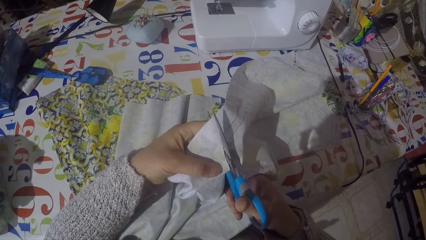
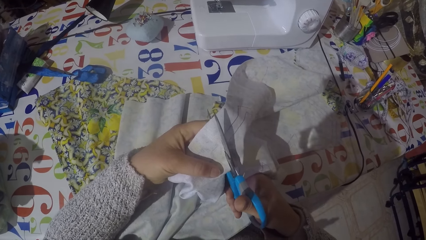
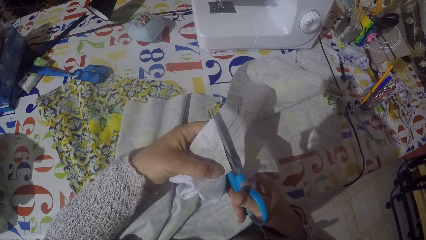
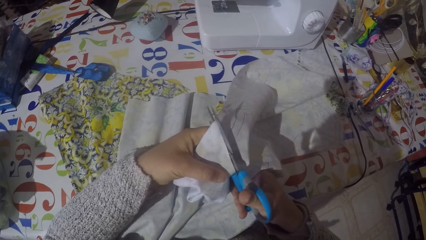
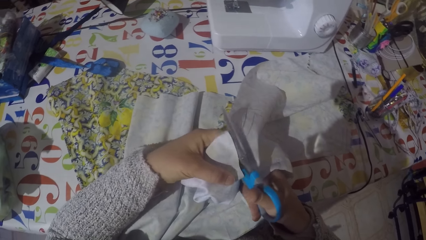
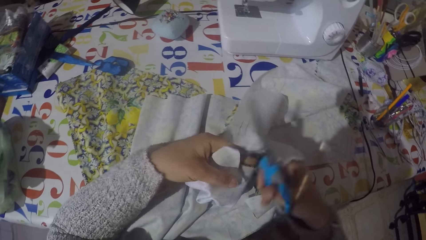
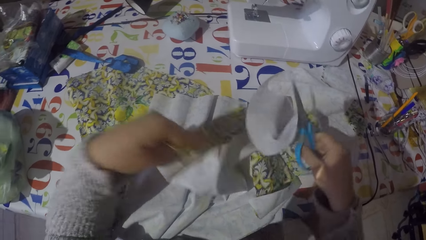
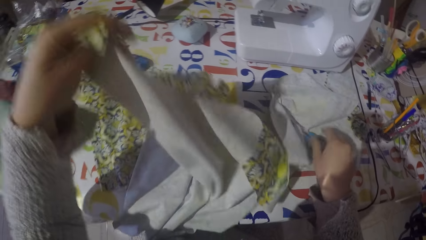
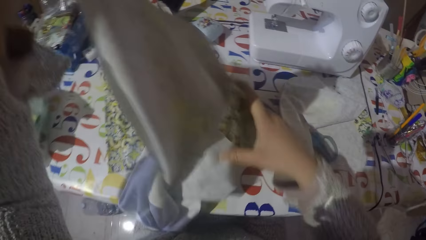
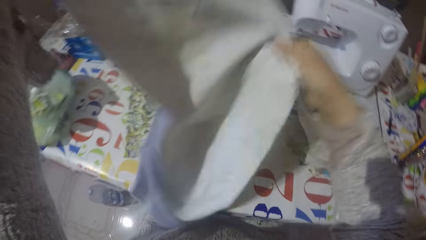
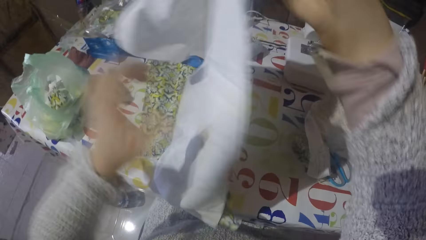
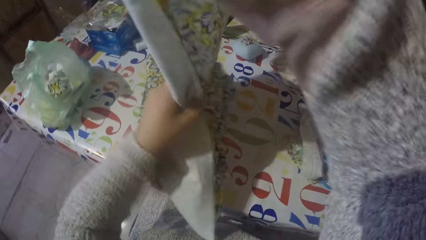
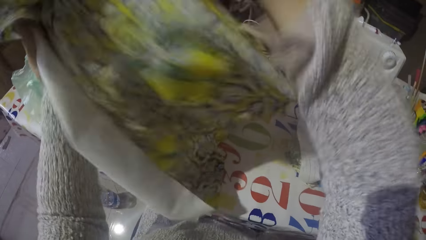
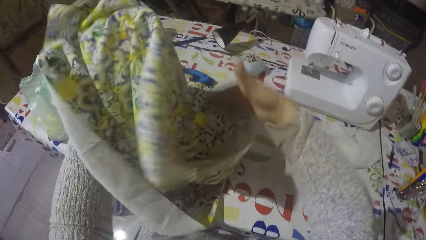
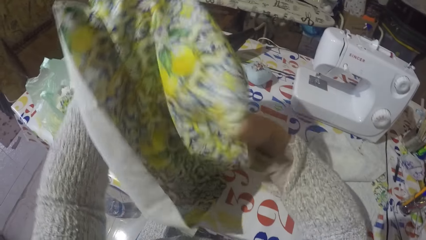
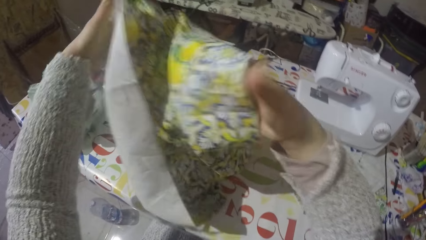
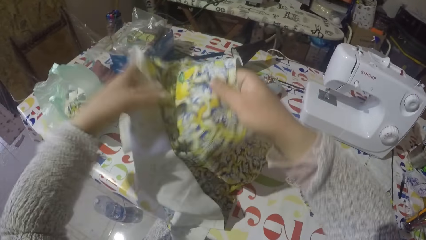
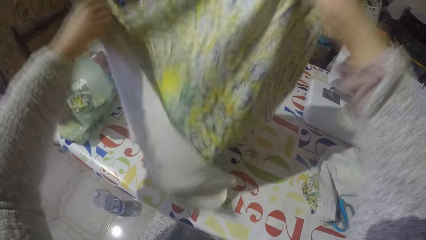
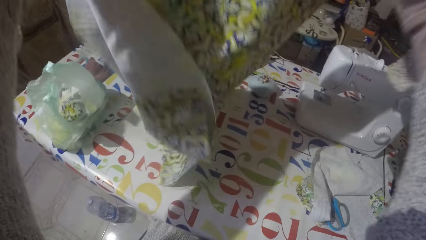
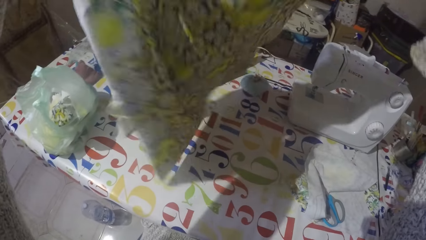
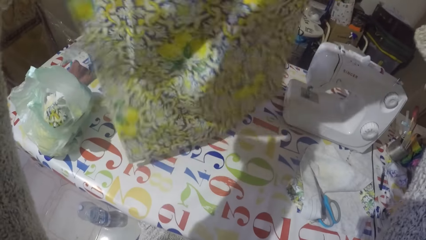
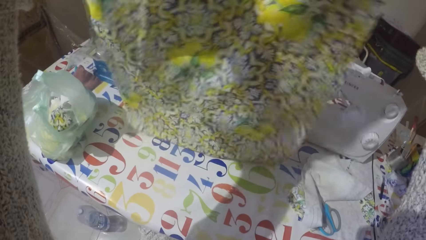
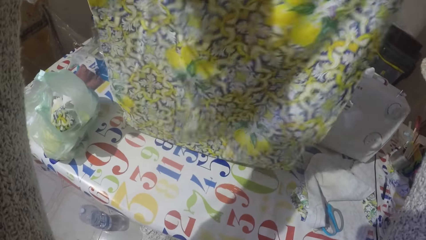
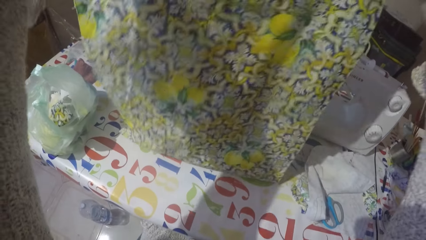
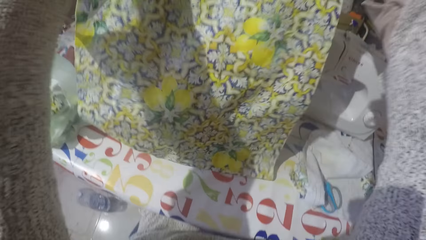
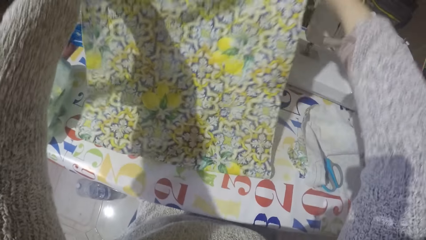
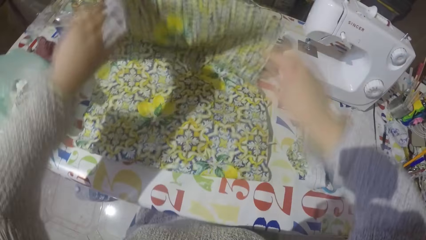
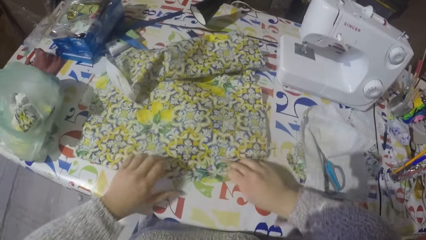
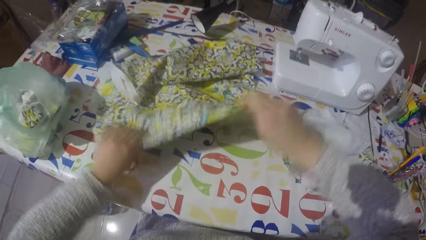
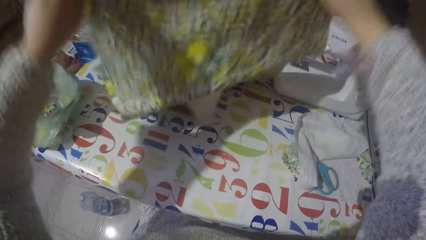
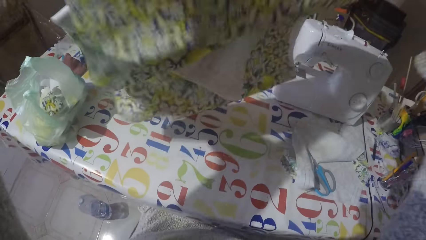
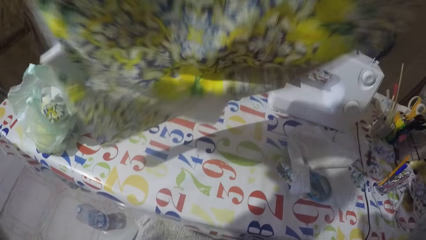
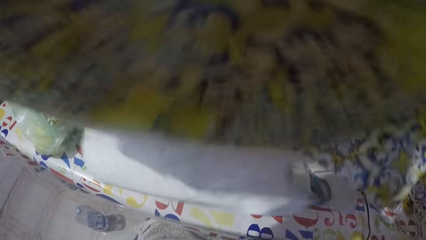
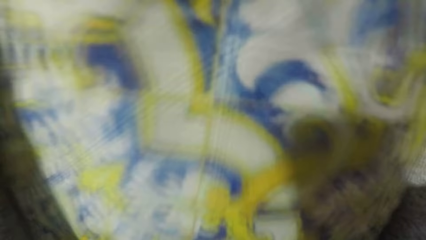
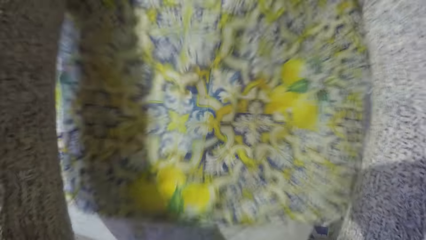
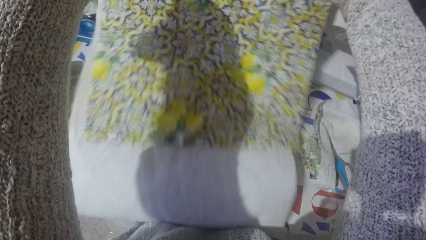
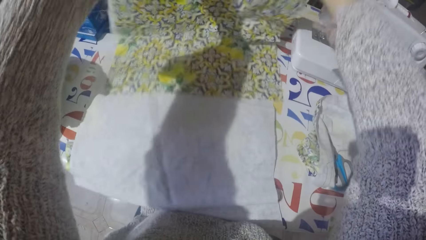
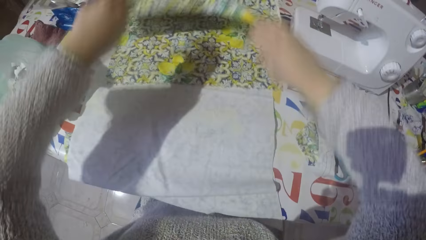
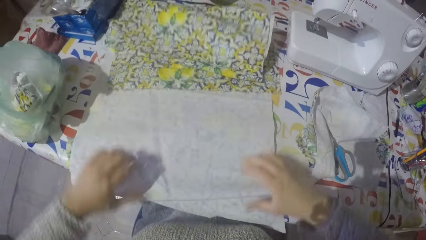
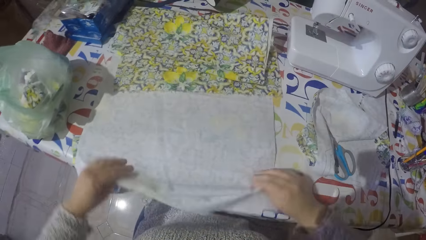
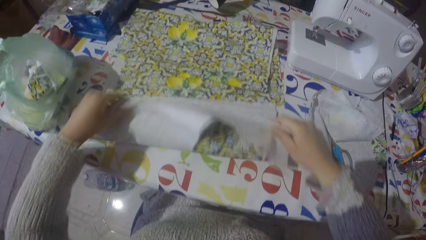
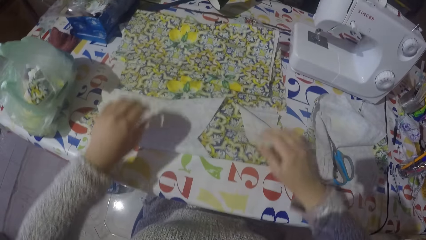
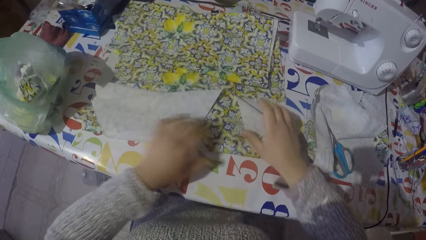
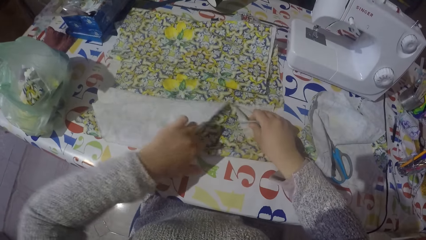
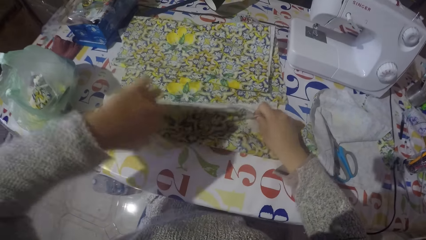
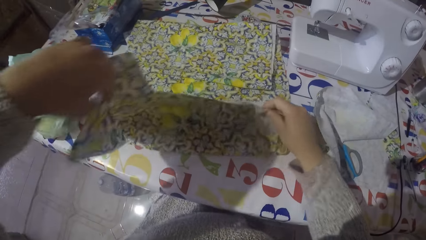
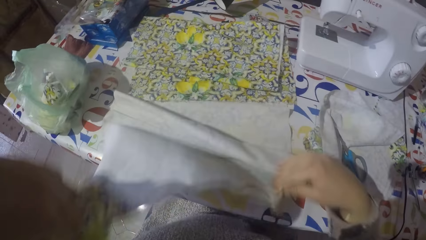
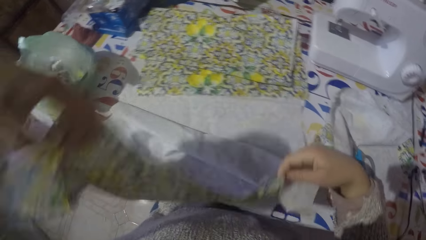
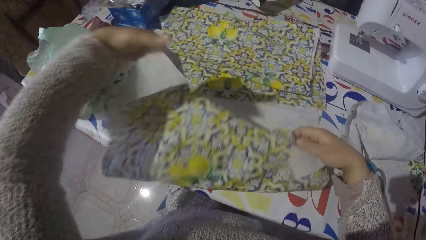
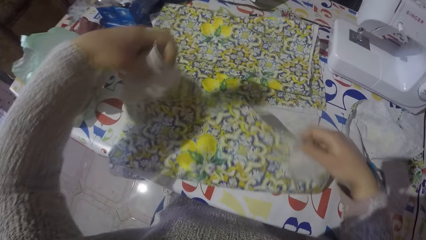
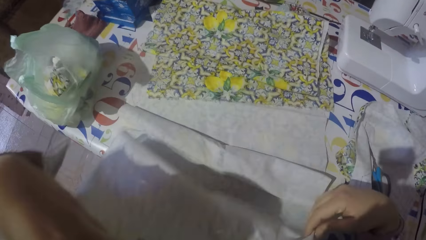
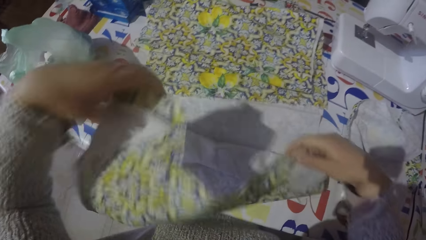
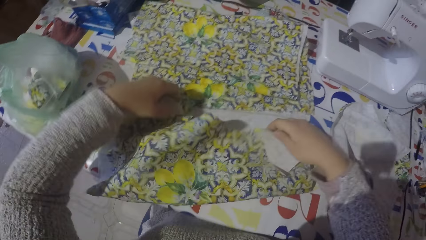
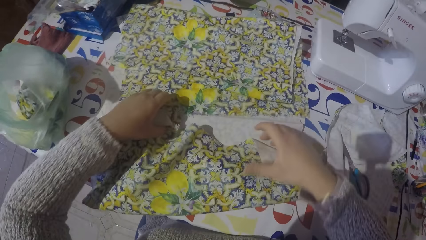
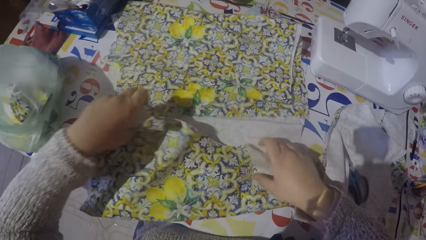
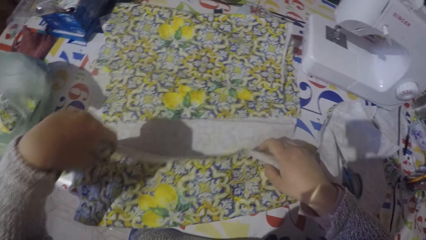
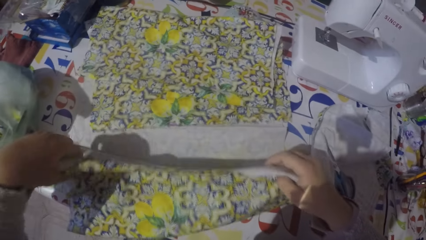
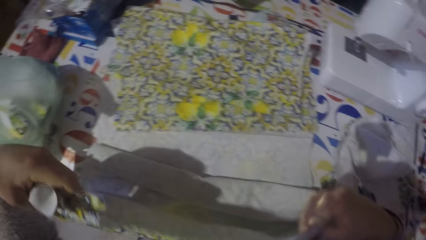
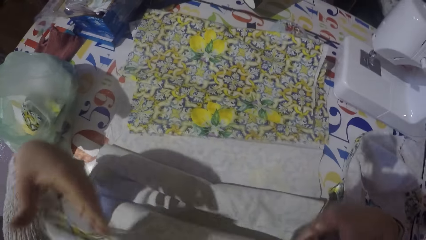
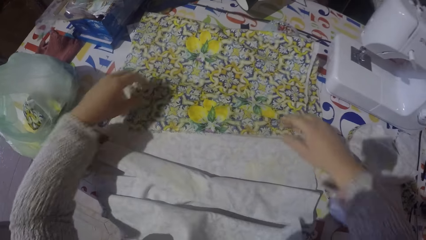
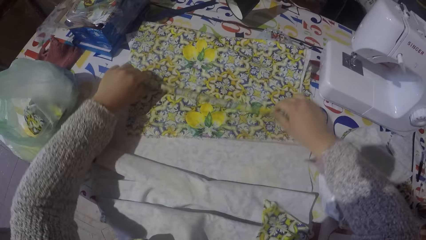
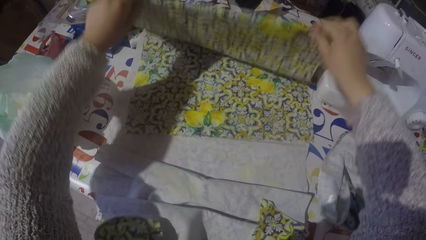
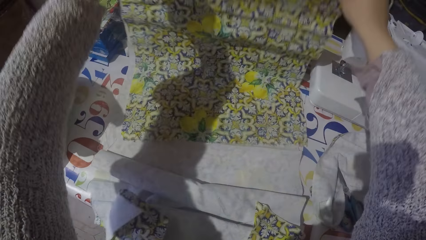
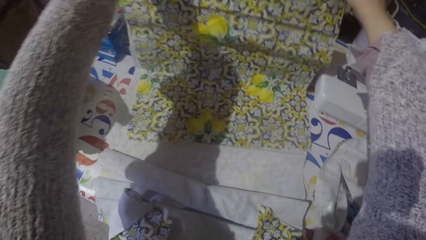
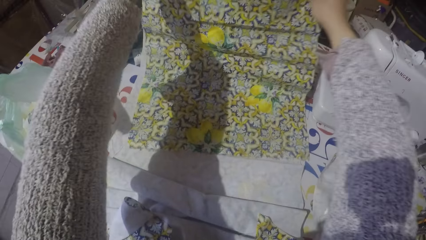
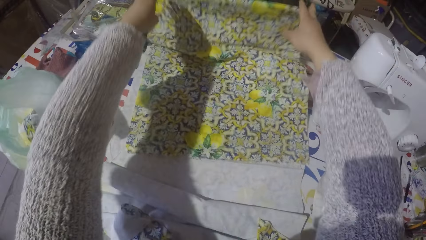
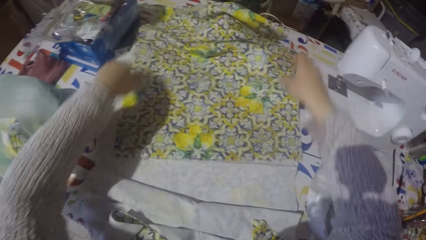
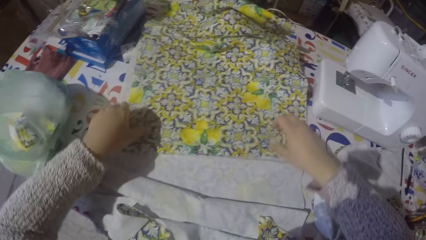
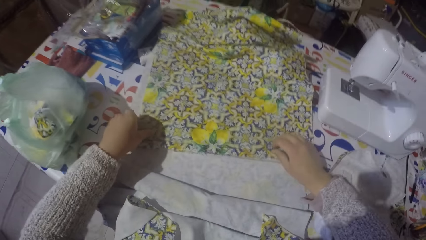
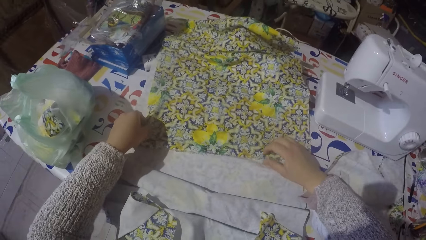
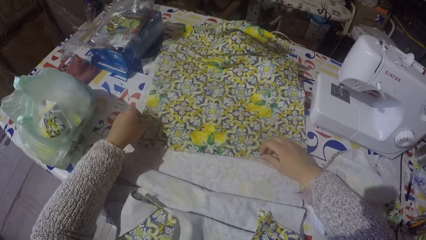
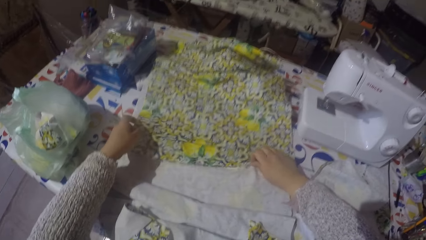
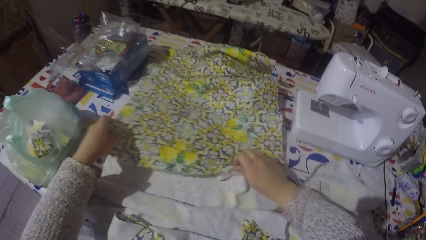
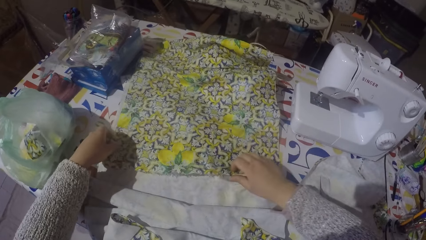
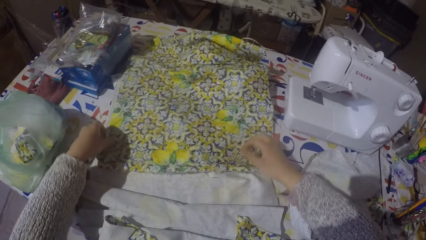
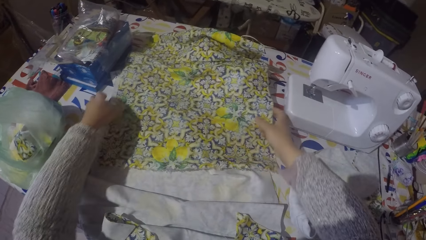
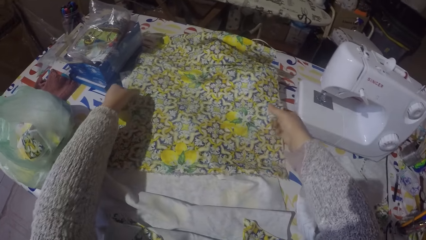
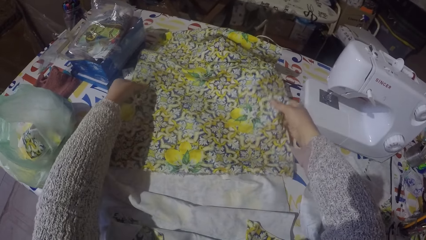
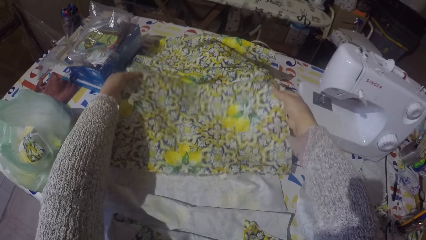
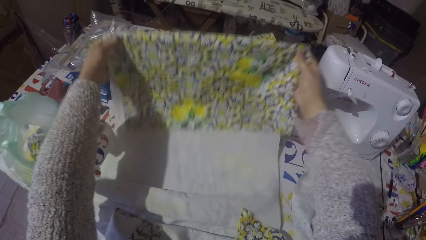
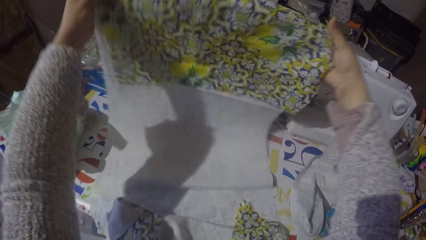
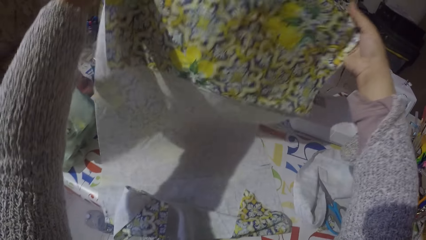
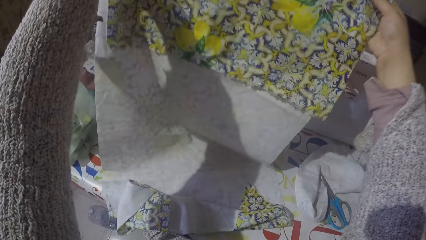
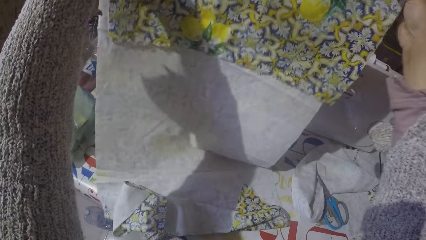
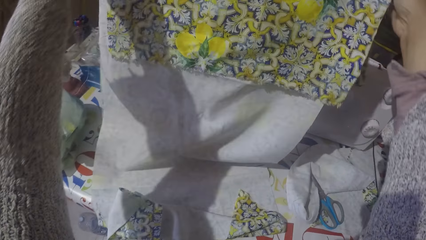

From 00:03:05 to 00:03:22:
The camera wearer folds the fabric. They fold the fabric.
